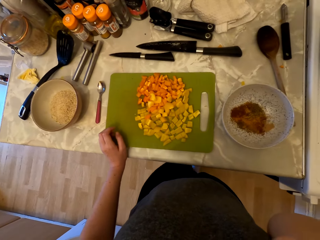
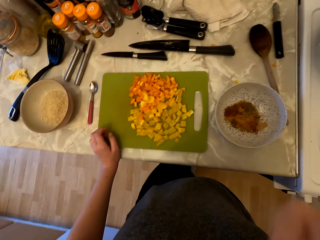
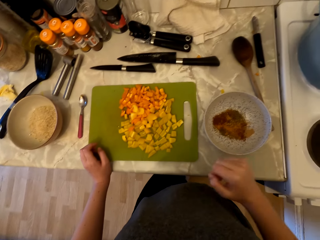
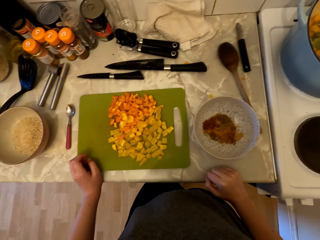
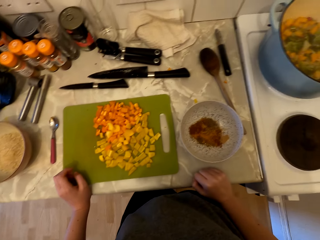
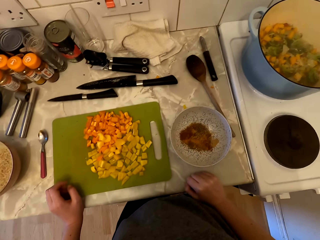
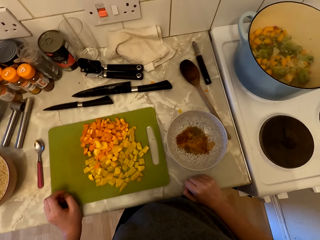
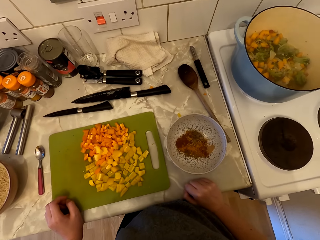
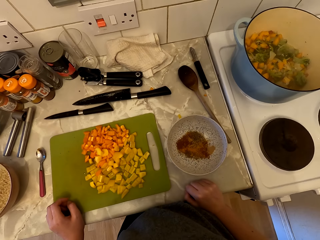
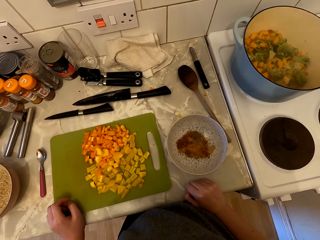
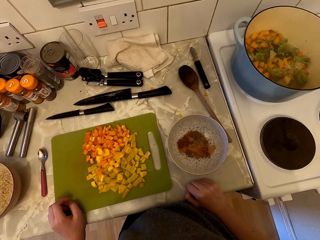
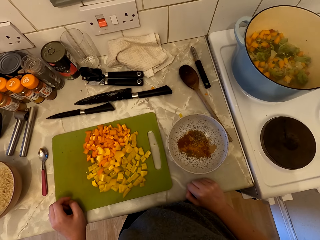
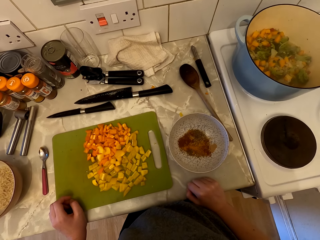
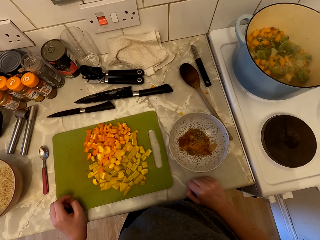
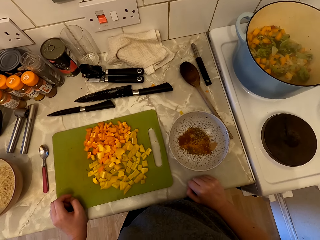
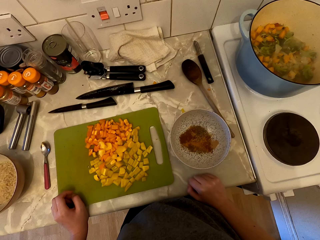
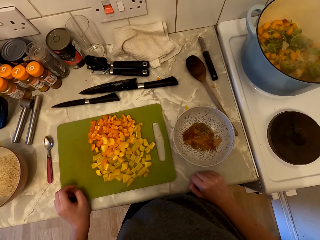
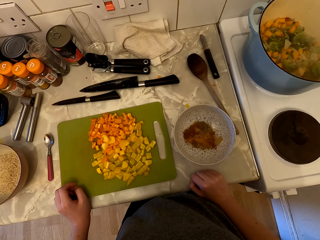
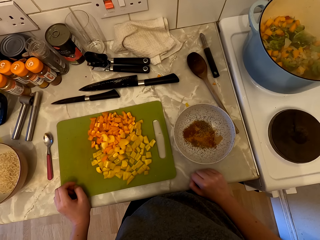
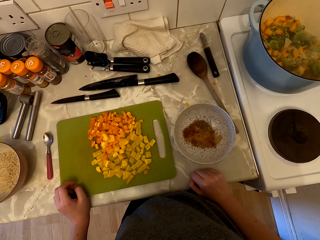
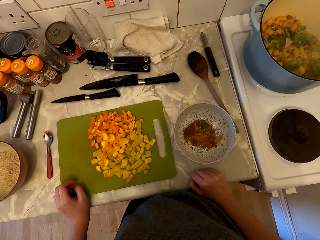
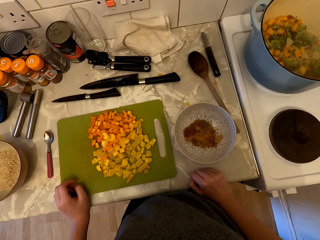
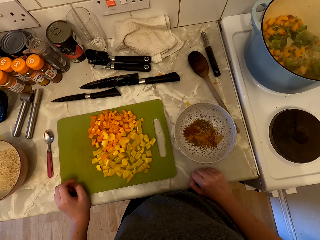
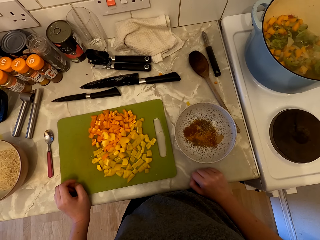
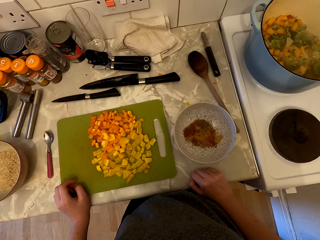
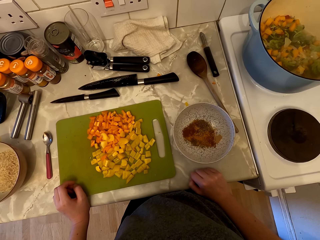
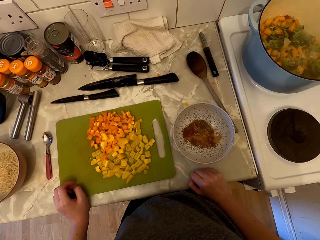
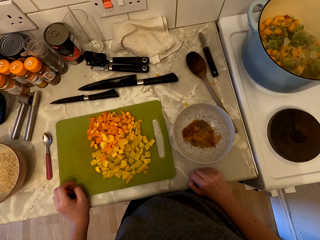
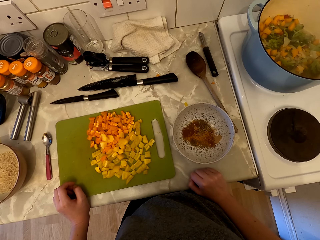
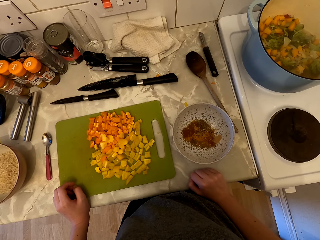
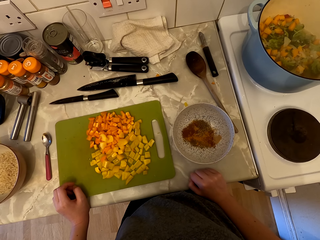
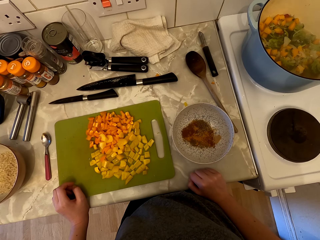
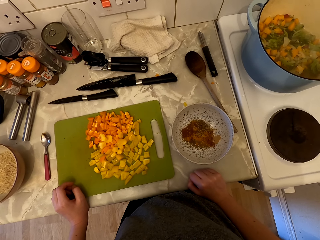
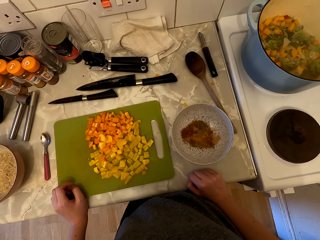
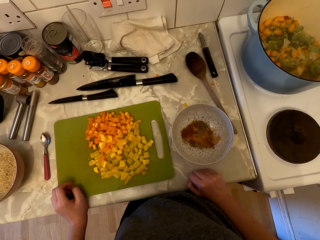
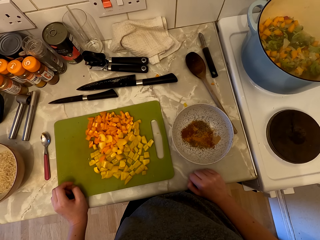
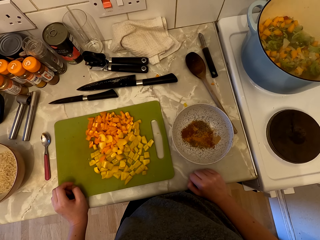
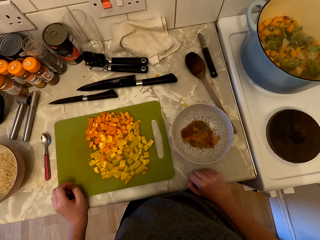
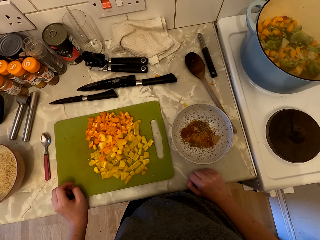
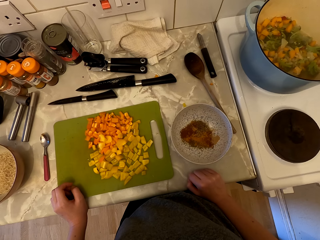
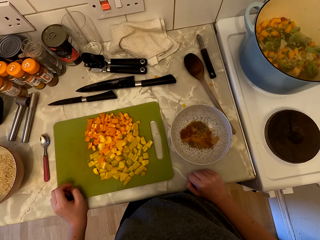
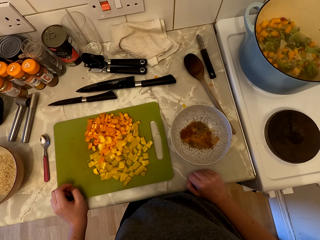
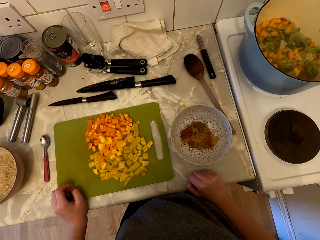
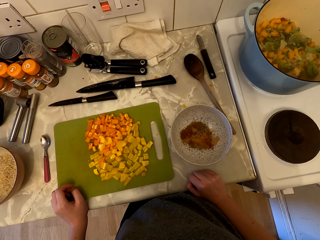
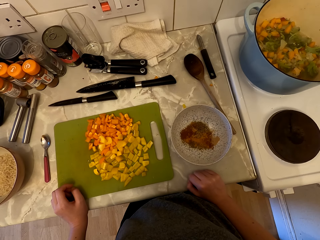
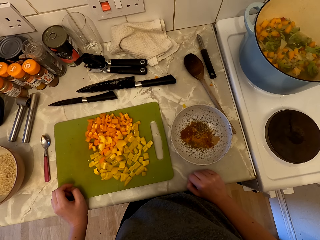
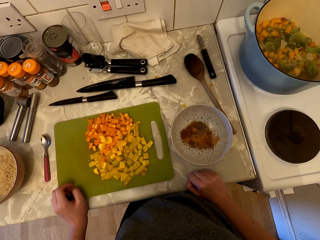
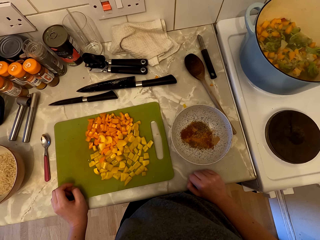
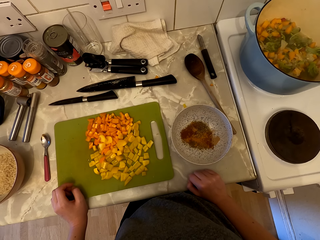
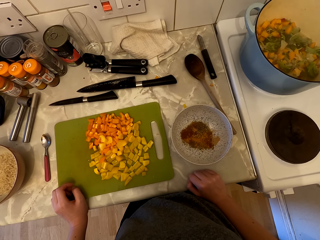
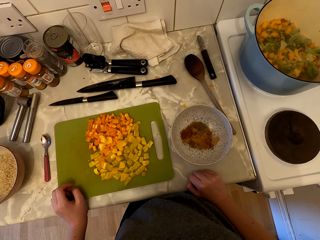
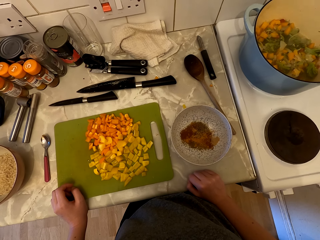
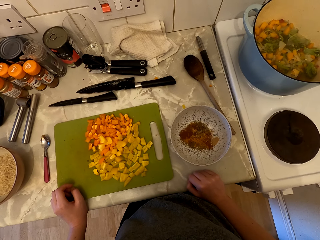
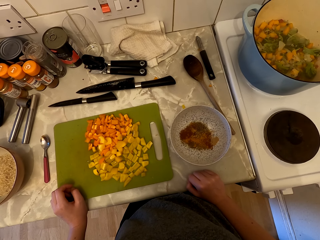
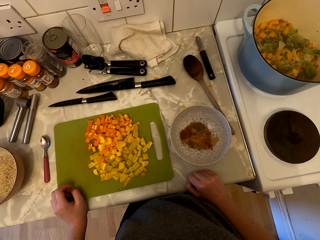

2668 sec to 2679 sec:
The camera wearer looks at the food.

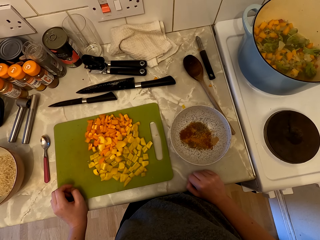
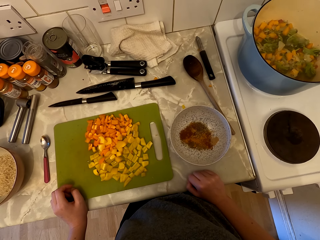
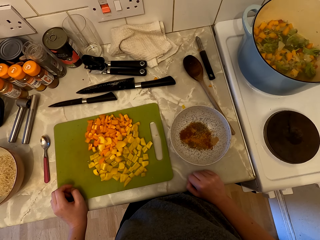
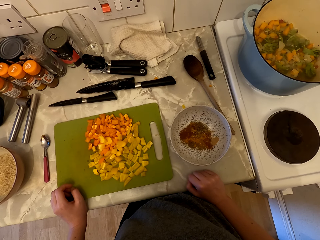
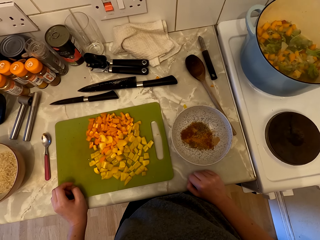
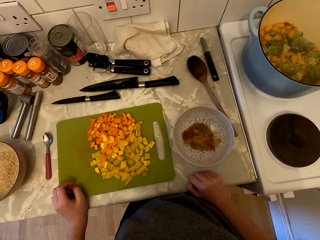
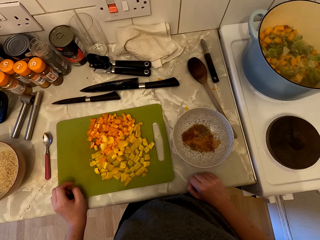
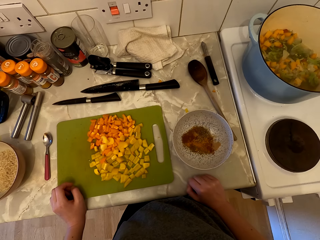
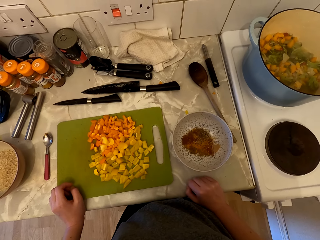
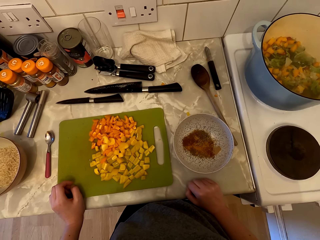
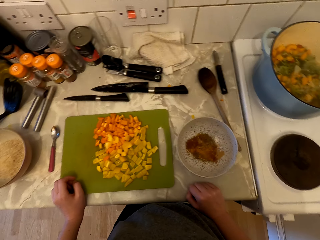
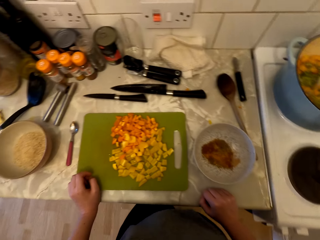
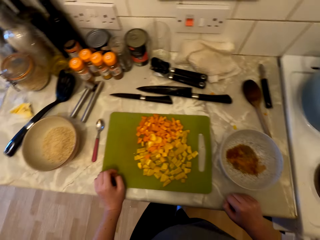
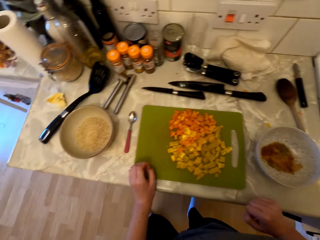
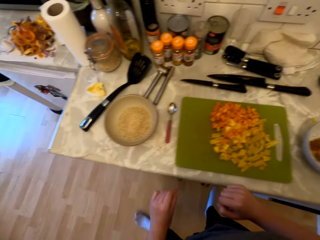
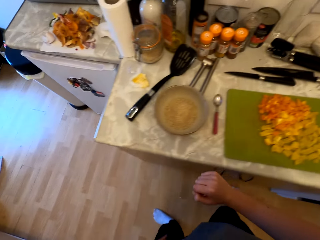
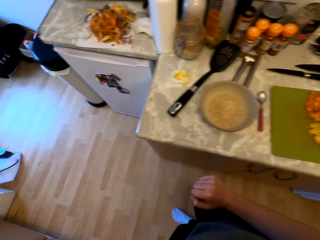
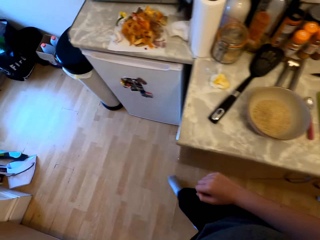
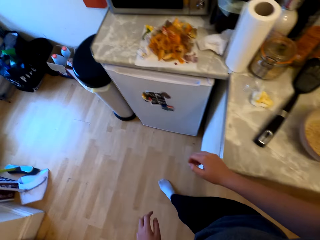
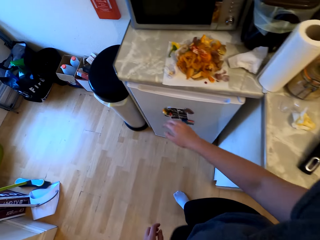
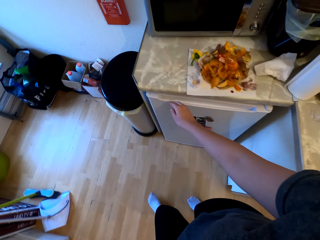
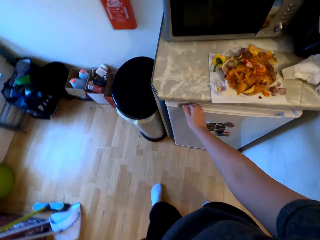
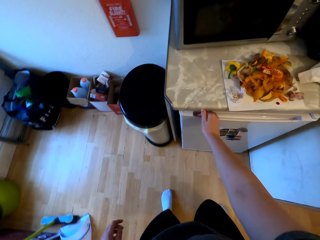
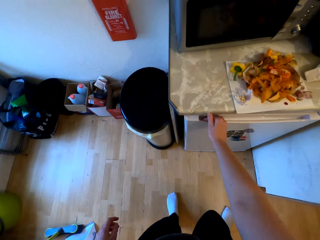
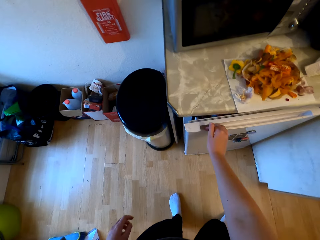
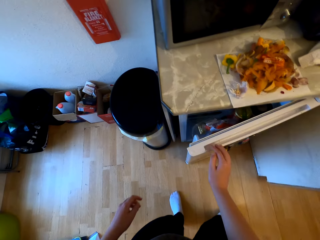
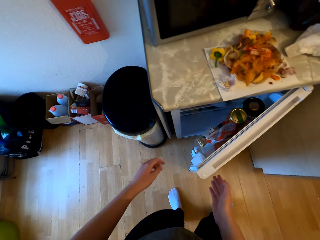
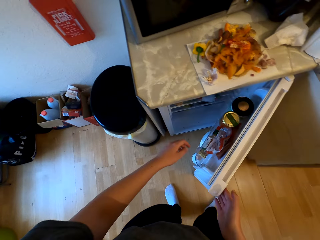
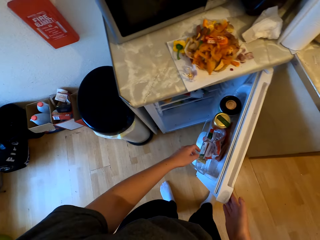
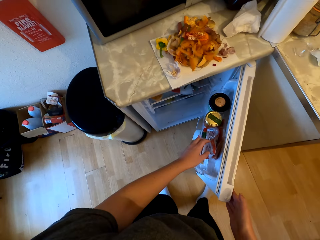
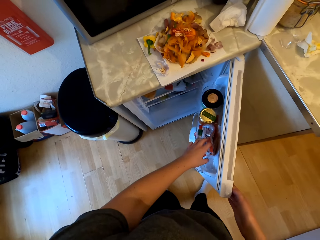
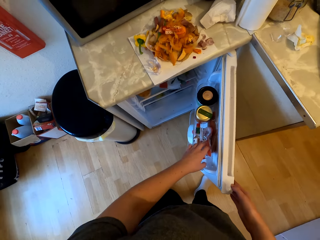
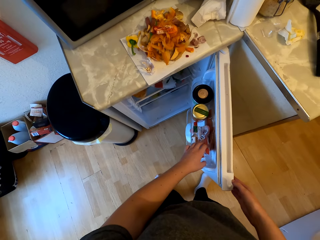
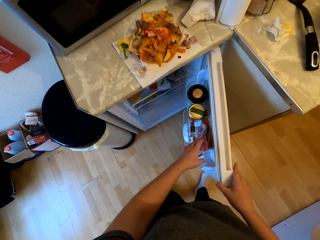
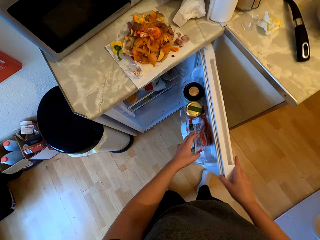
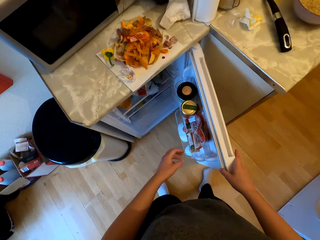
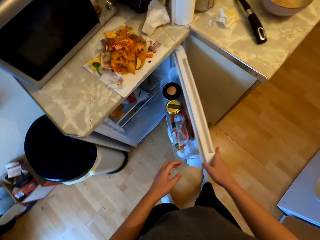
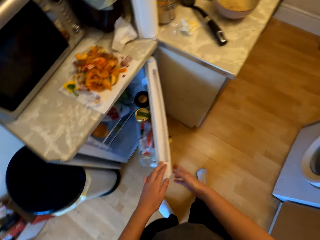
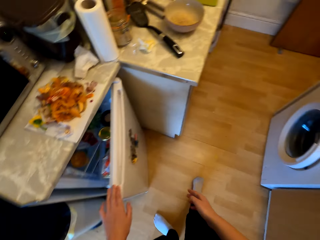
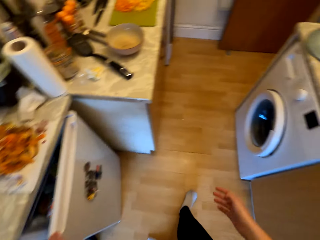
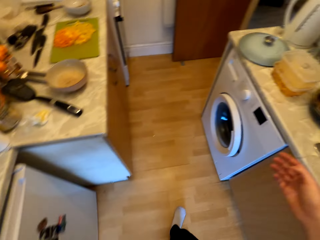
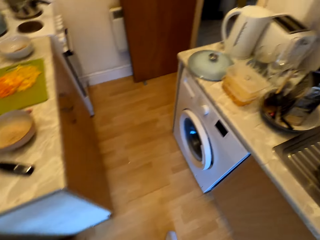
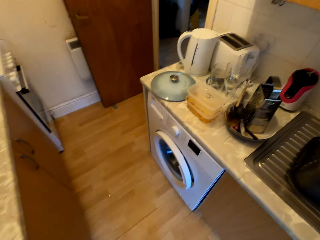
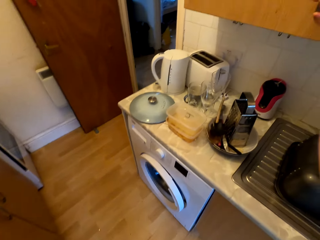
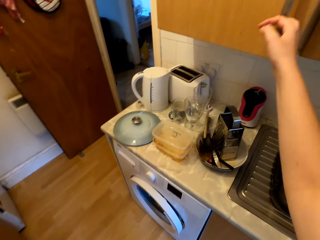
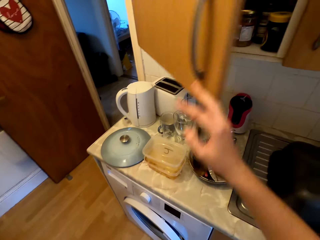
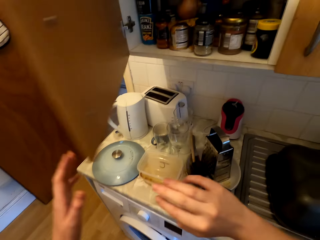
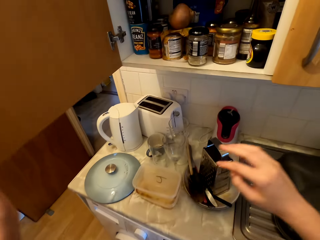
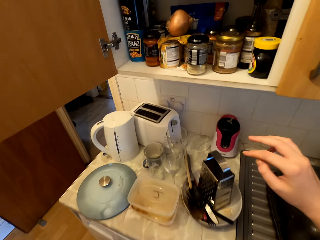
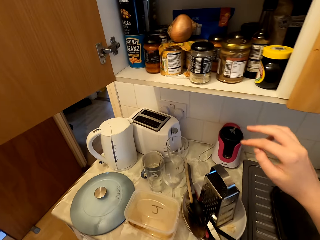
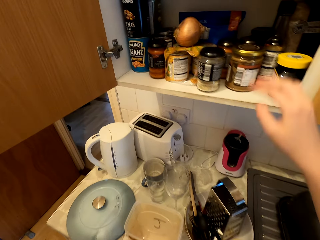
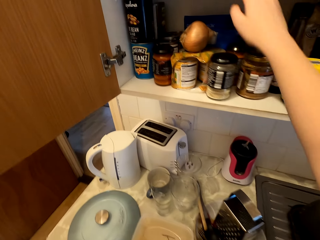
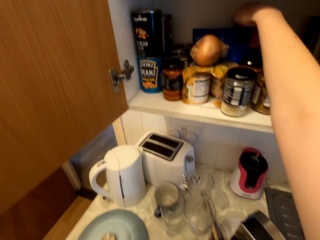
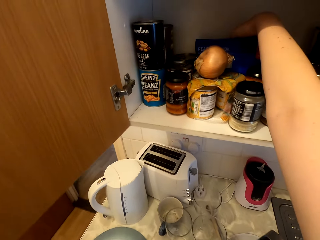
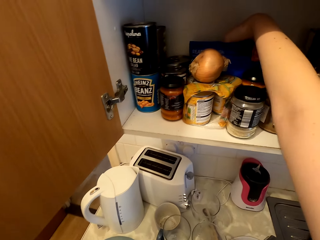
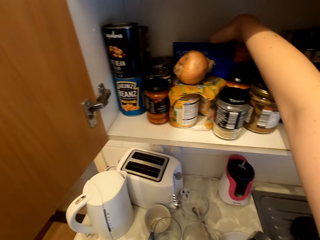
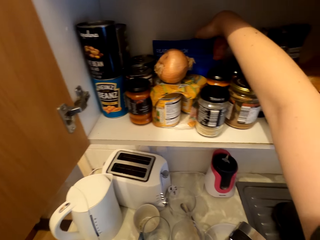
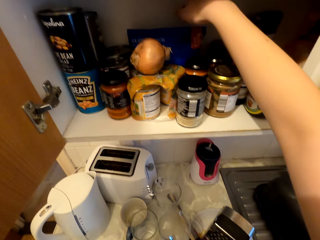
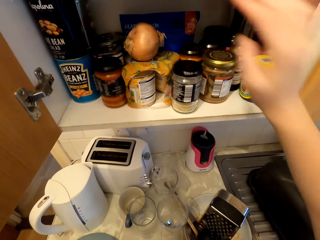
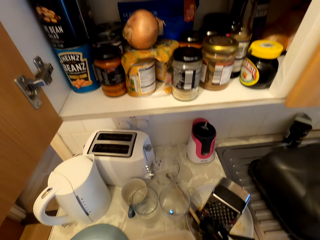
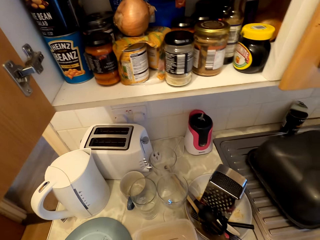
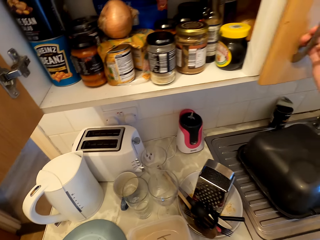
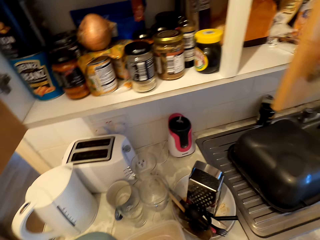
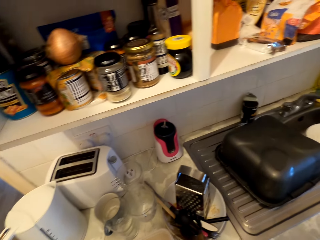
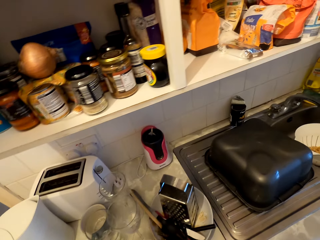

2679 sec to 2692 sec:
The camera wearer walks. They look around. They open the fridge. They touch something. They close the fridge. They open the cabinet door. They search something. They open the cabinet door.
